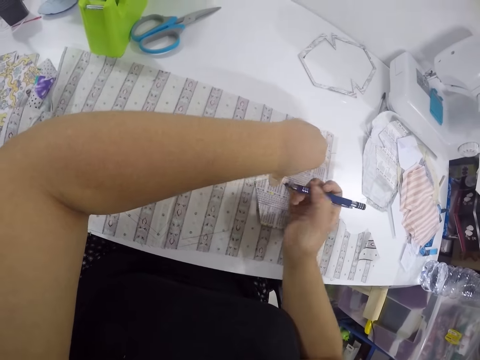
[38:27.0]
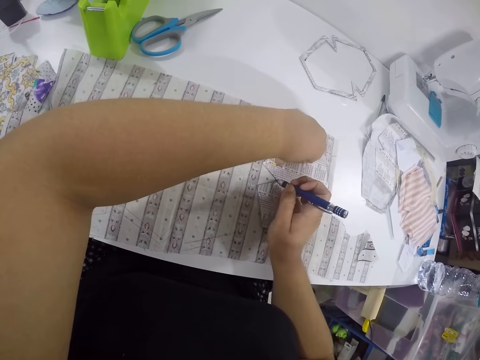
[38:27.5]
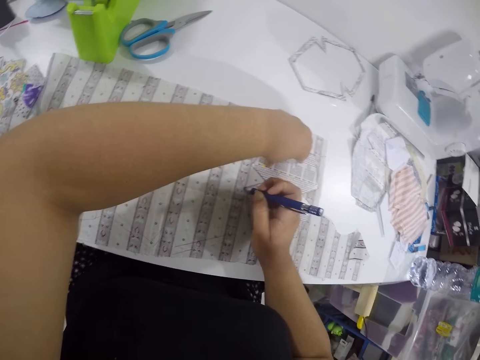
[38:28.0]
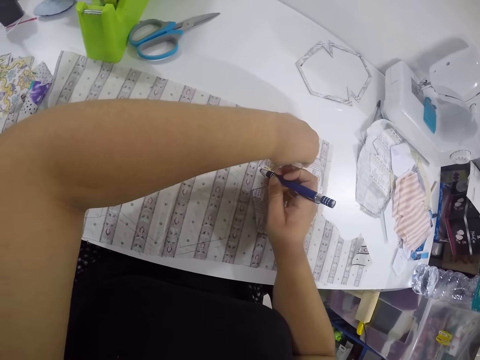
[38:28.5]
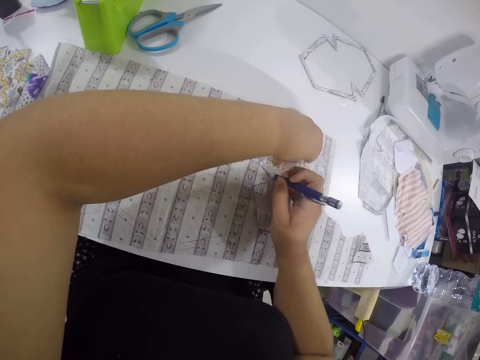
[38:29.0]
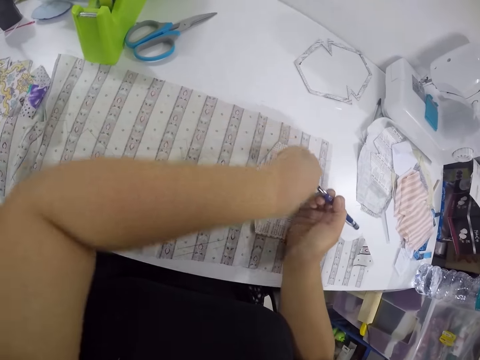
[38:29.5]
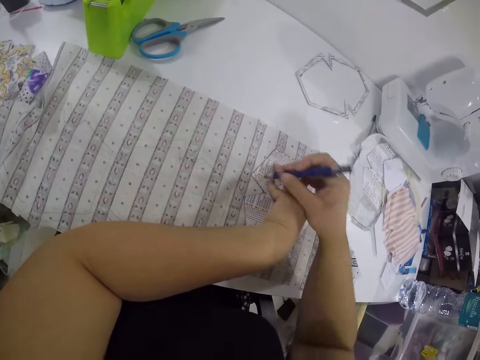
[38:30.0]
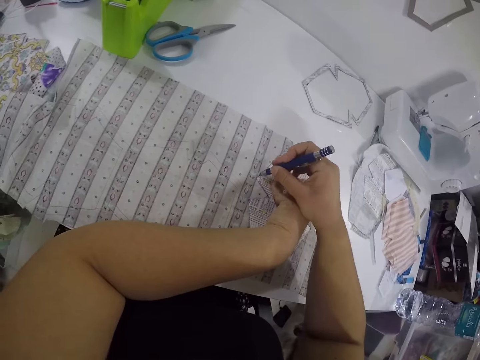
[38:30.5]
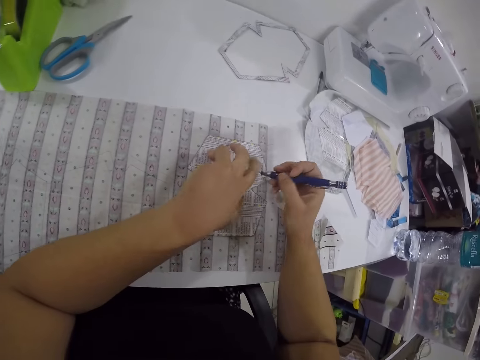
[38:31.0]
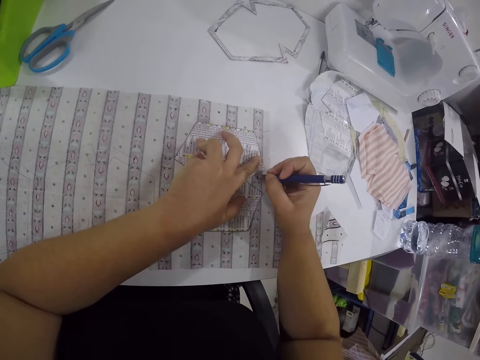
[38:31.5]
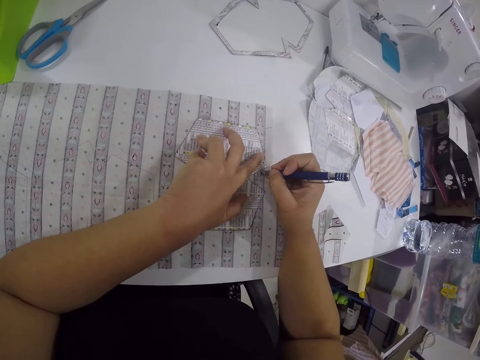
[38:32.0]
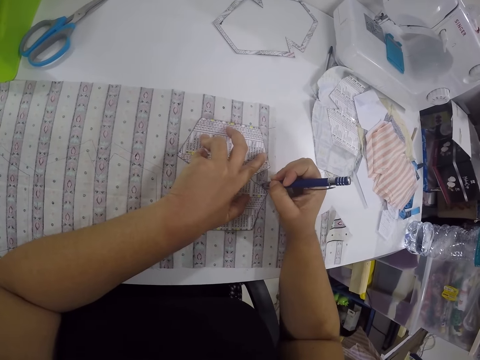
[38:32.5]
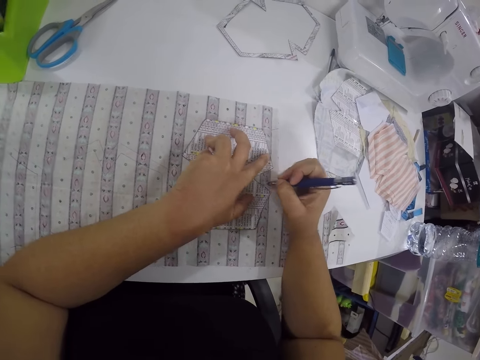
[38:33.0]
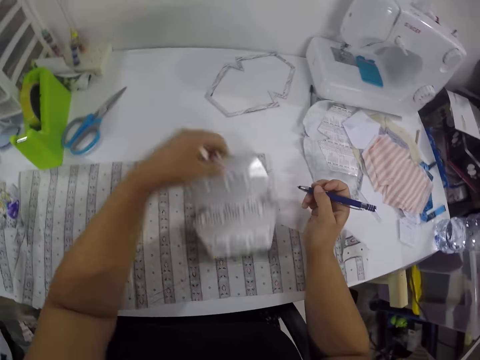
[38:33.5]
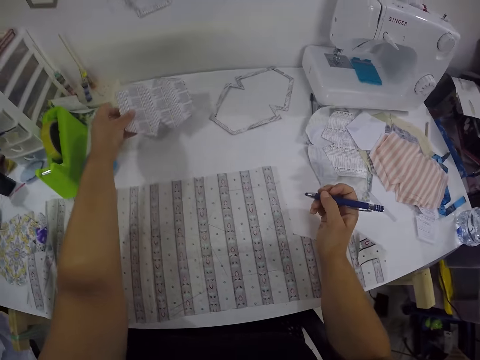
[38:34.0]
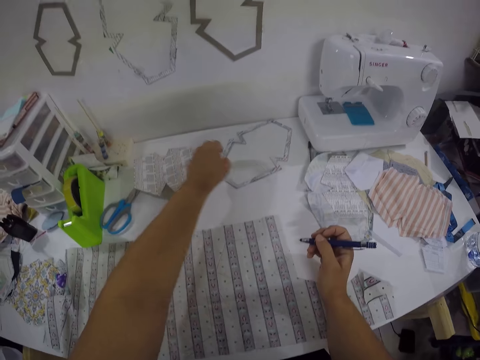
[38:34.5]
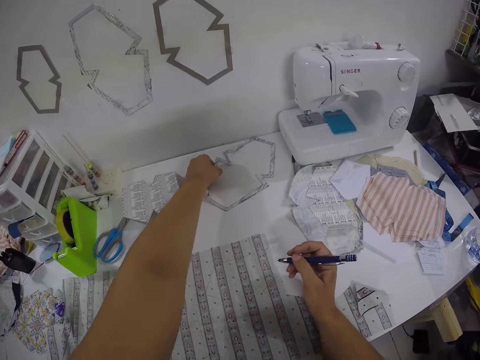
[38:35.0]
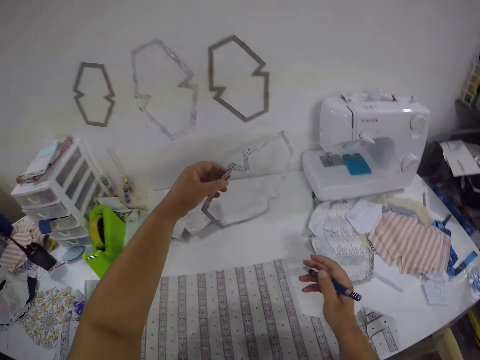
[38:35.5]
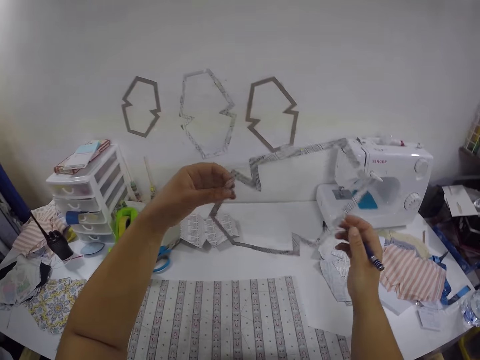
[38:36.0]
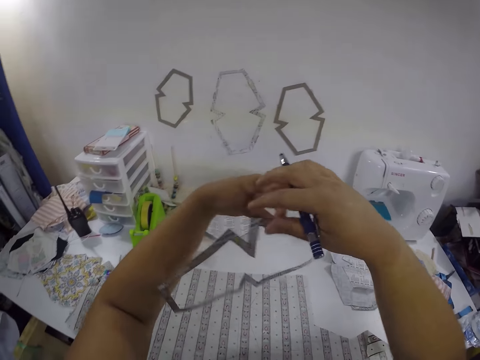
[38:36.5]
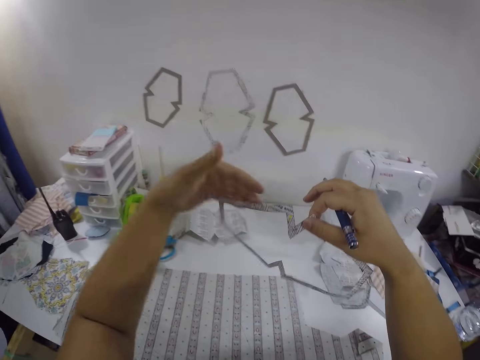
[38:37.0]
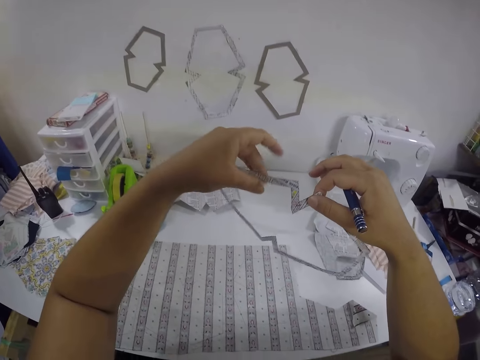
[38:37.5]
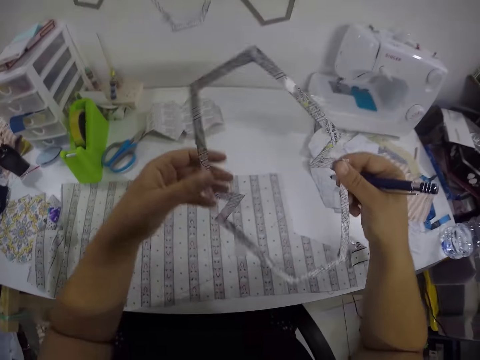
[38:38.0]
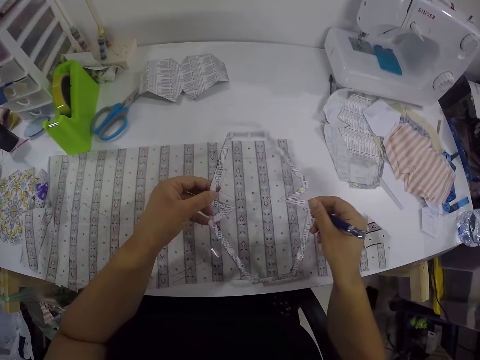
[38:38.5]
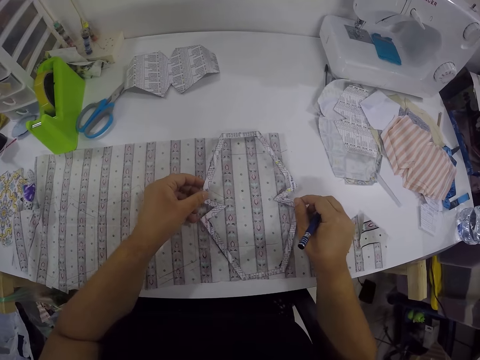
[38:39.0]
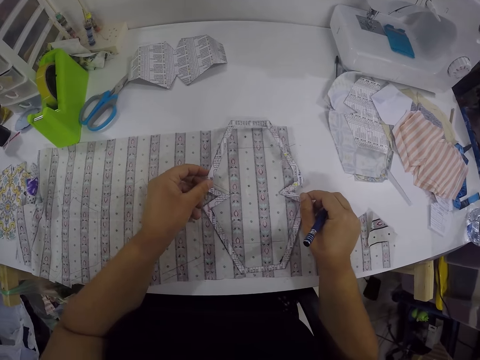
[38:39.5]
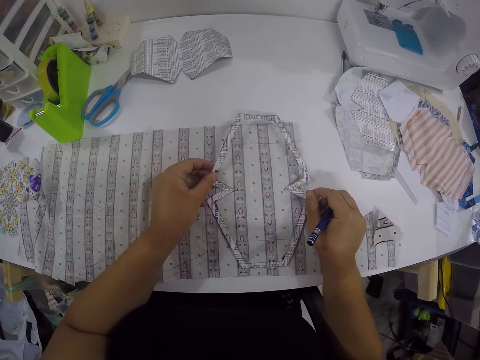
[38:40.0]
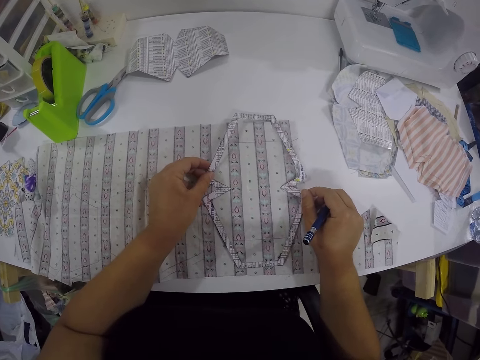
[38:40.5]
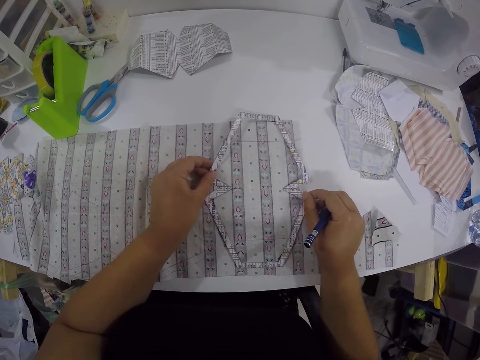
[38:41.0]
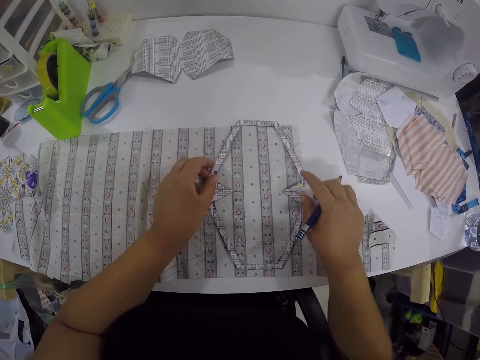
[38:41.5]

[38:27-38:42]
The camera wearer removes the paper cut out from the fabric with her left hand. She drops the paper cut out on the table with her left hand. She picks the paper cut out from the table with her right hand. She turns the paper cut out around with her left hand. She places the paper cut out on the fabric with both hands.

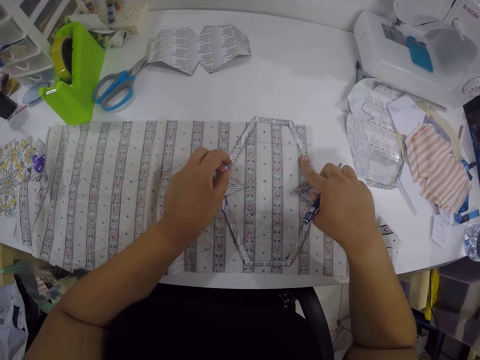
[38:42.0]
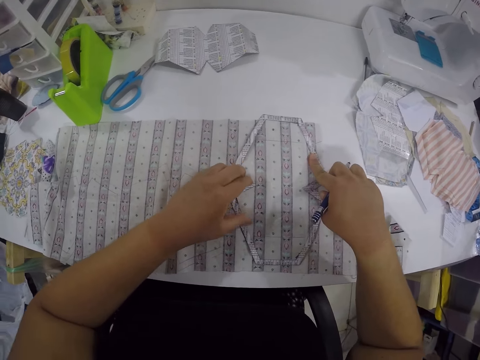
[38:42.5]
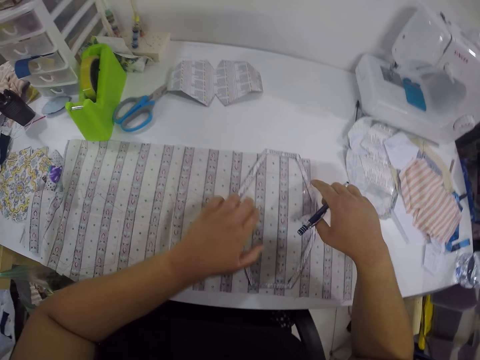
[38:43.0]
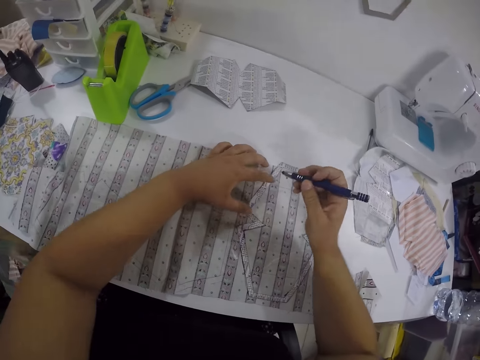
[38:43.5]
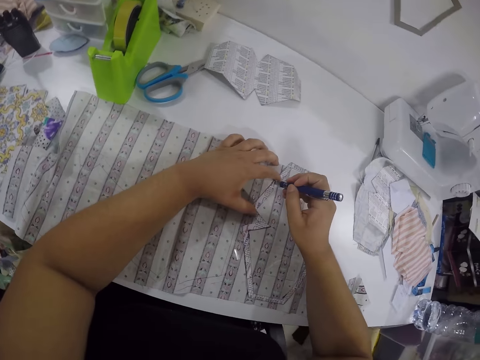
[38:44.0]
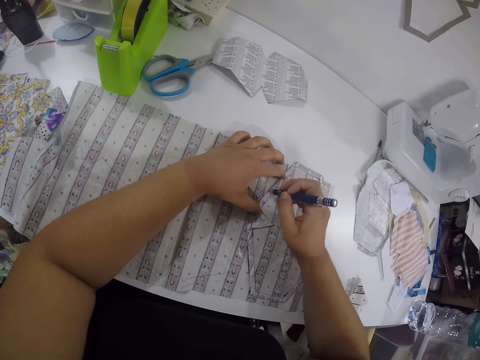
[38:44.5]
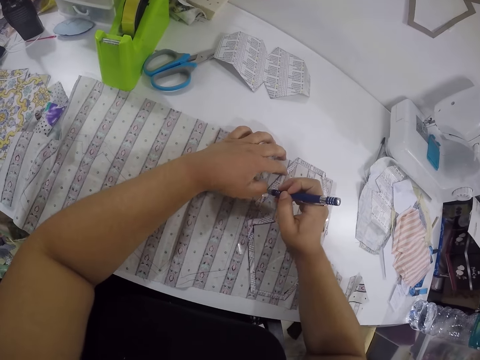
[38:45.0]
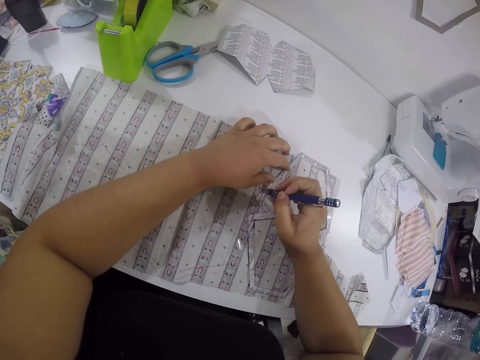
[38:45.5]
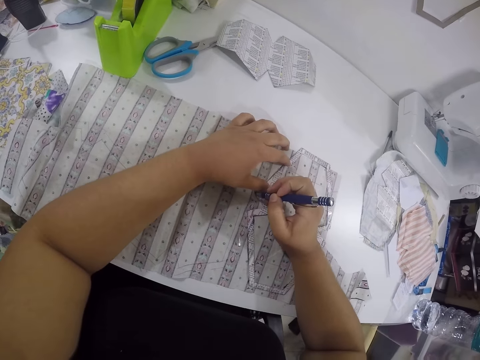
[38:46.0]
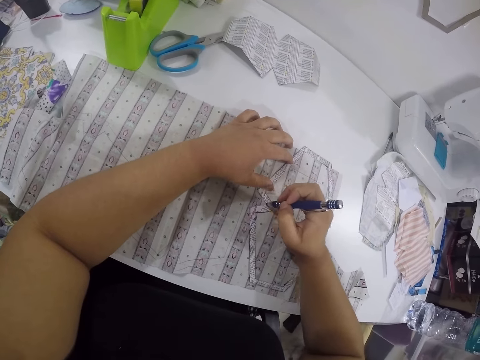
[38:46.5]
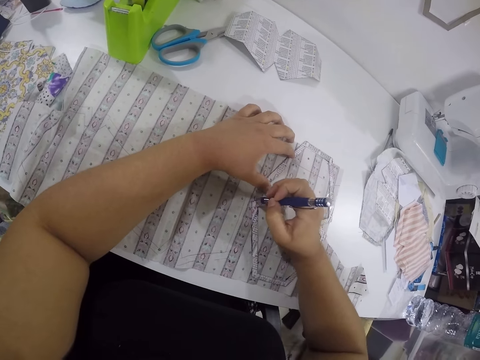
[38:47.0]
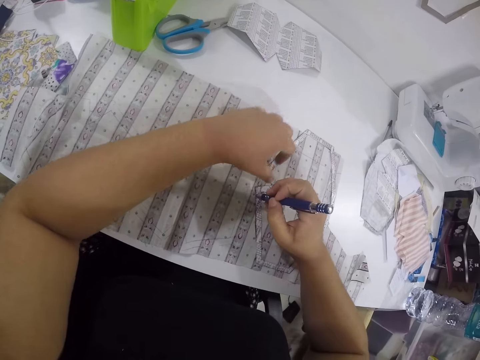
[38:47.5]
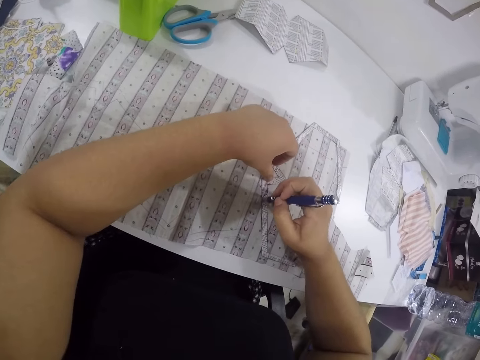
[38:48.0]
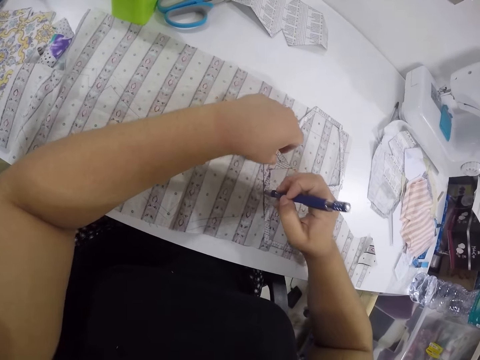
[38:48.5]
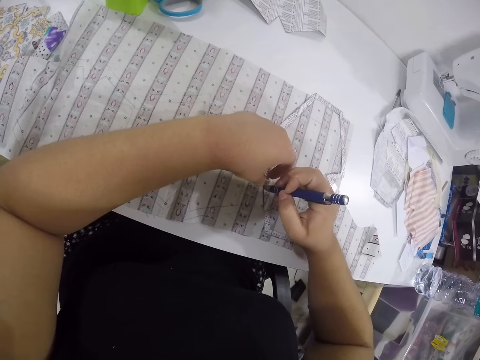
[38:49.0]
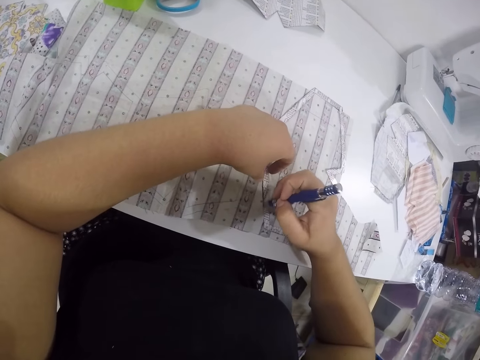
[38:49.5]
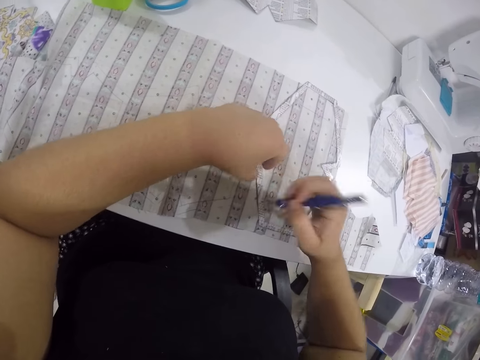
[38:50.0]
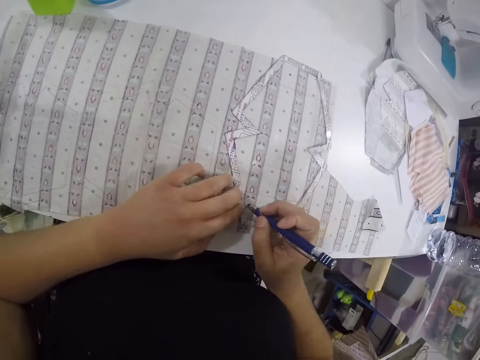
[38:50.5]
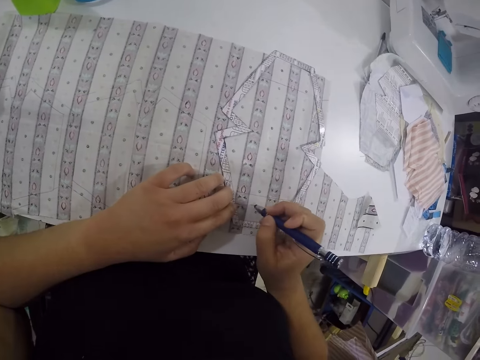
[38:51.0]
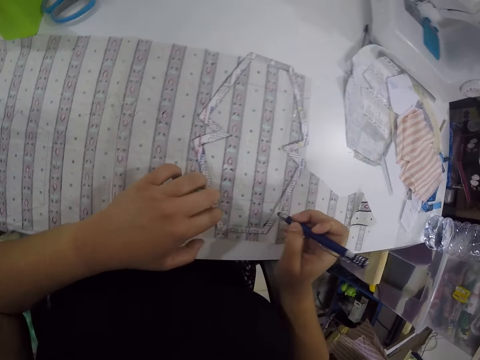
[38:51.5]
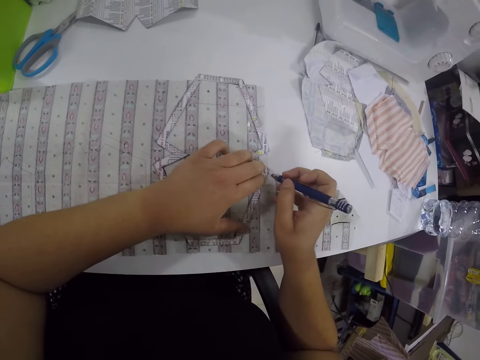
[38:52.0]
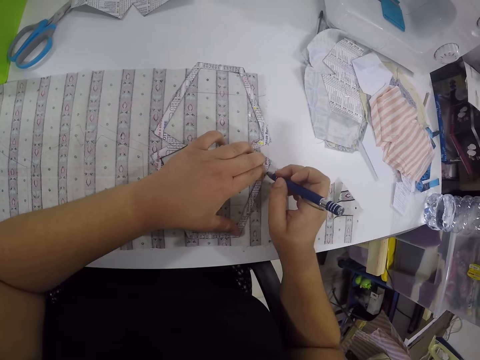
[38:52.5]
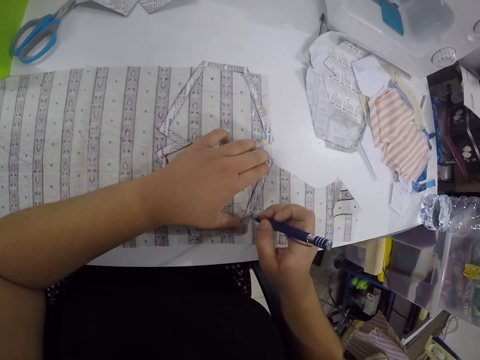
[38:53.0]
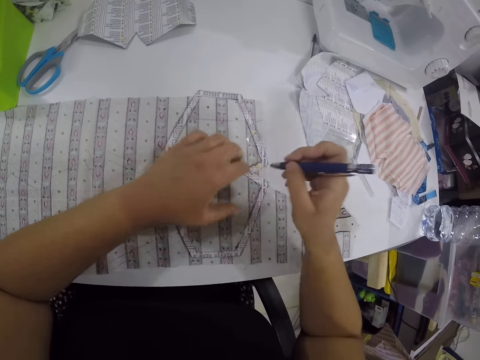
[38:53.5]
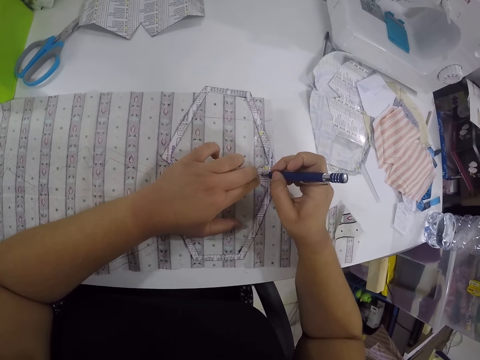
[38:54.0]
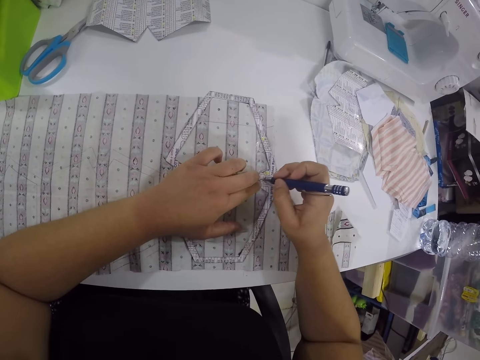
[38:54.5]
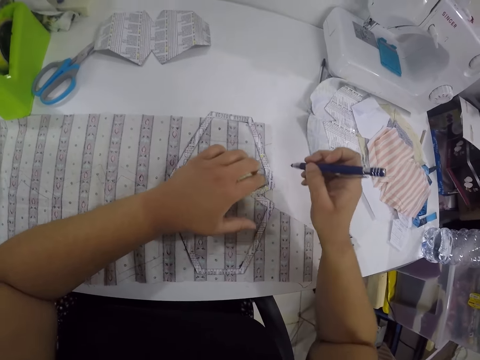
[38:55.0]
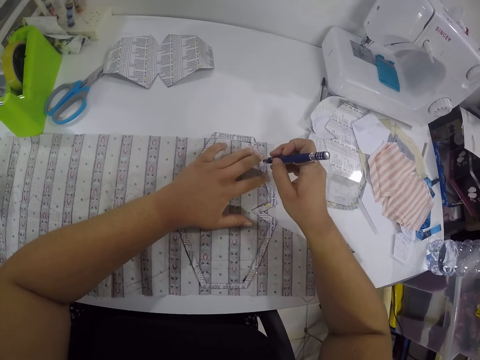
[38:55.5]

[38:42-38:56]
The camera wearer outlines the paper cut out on the fabric with the pen in her right hand.
